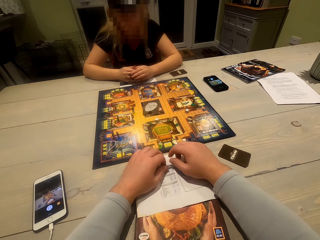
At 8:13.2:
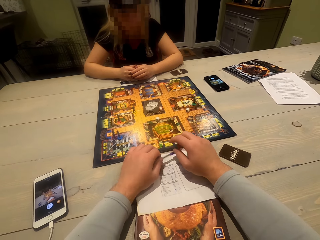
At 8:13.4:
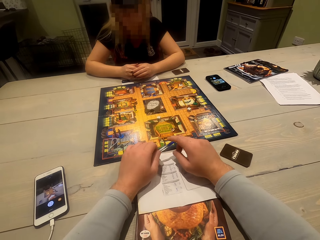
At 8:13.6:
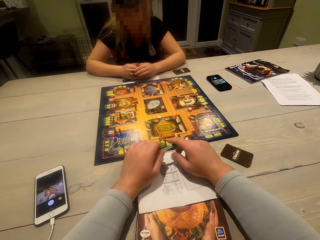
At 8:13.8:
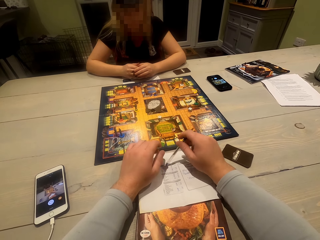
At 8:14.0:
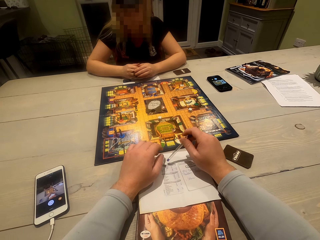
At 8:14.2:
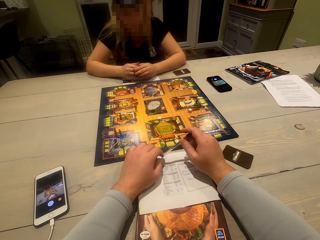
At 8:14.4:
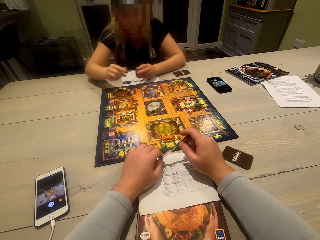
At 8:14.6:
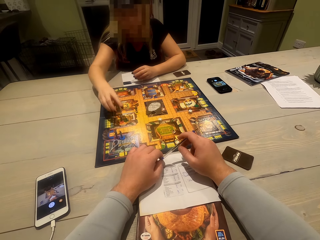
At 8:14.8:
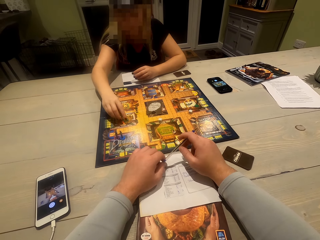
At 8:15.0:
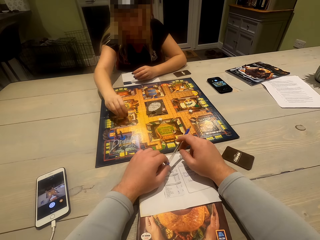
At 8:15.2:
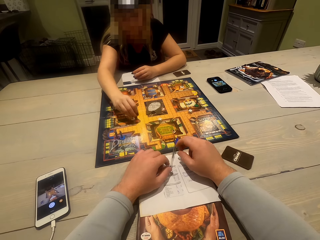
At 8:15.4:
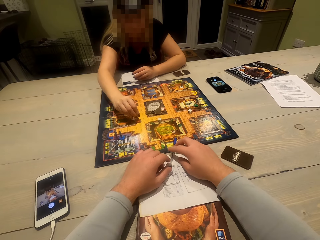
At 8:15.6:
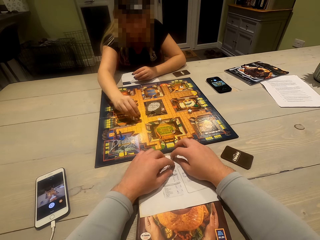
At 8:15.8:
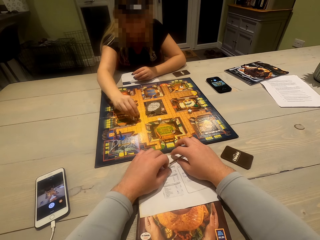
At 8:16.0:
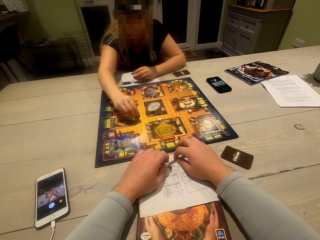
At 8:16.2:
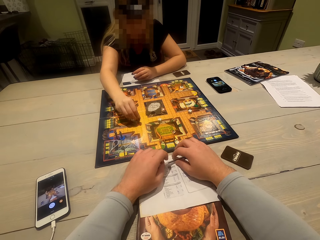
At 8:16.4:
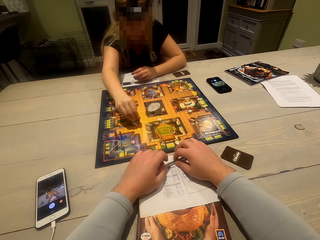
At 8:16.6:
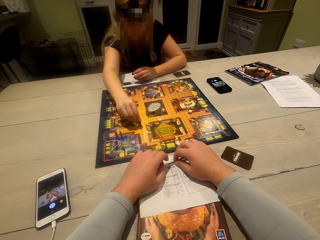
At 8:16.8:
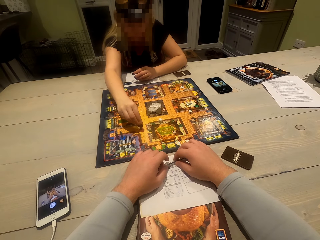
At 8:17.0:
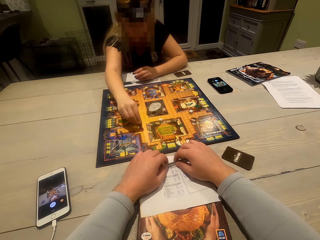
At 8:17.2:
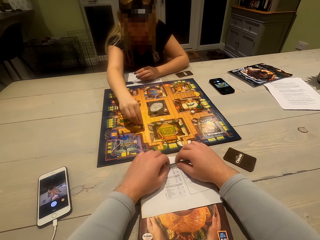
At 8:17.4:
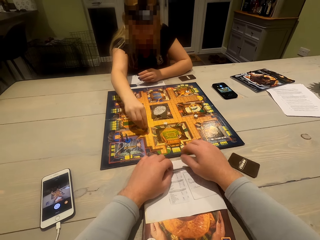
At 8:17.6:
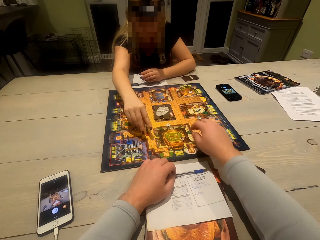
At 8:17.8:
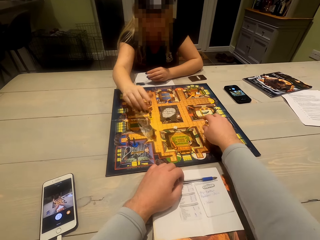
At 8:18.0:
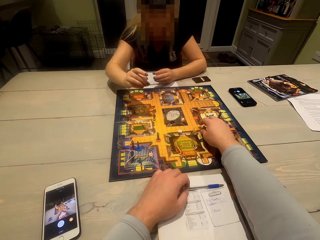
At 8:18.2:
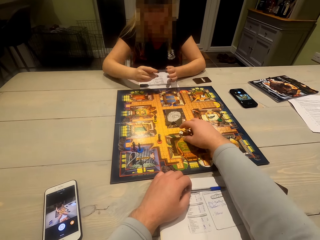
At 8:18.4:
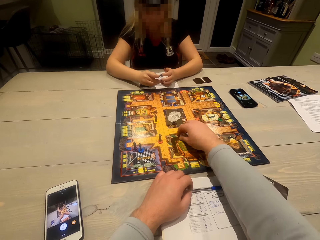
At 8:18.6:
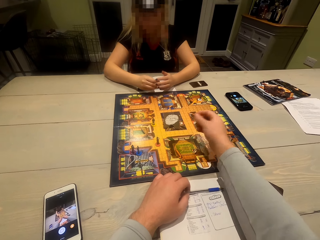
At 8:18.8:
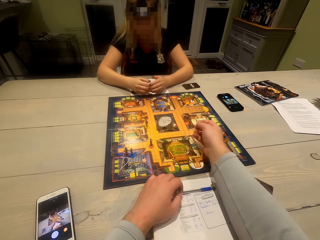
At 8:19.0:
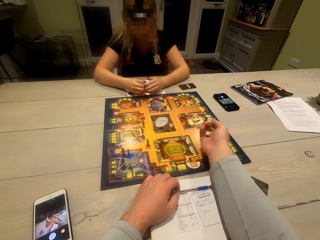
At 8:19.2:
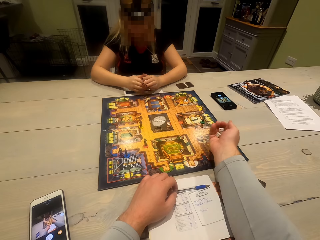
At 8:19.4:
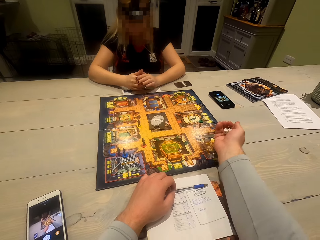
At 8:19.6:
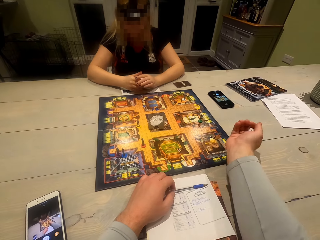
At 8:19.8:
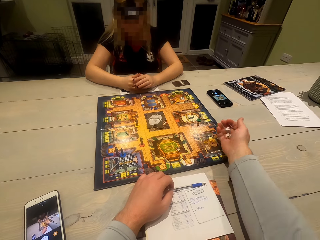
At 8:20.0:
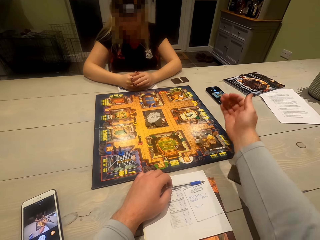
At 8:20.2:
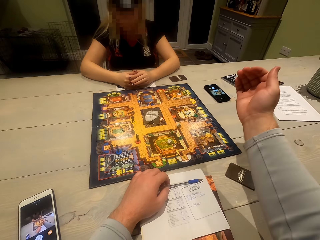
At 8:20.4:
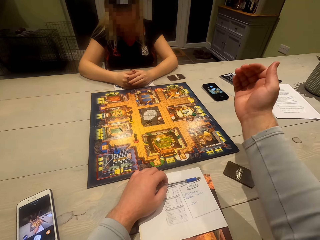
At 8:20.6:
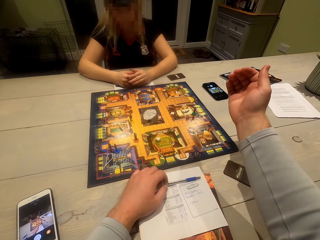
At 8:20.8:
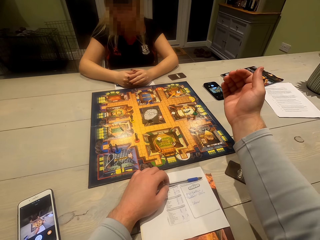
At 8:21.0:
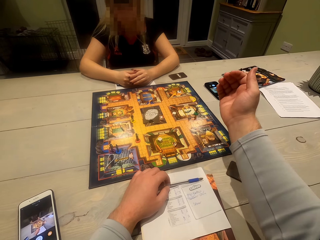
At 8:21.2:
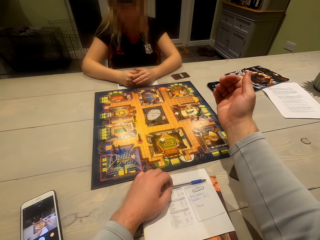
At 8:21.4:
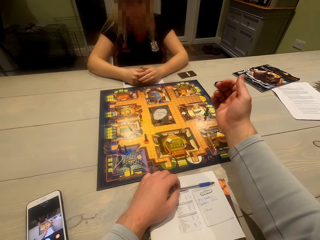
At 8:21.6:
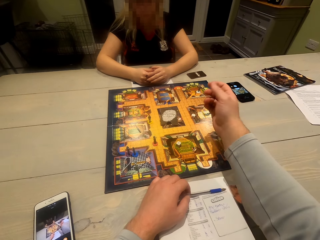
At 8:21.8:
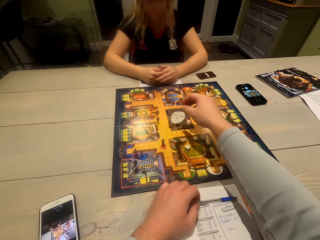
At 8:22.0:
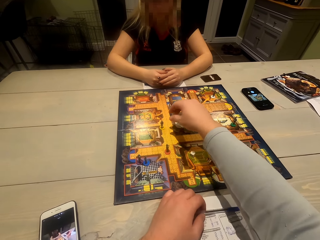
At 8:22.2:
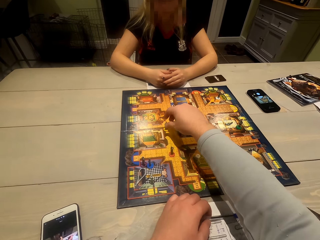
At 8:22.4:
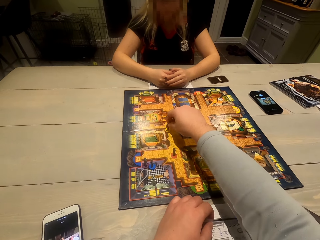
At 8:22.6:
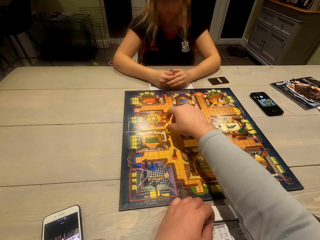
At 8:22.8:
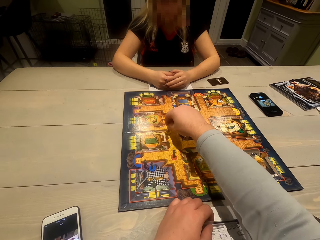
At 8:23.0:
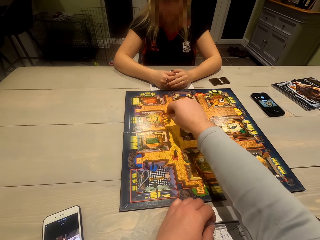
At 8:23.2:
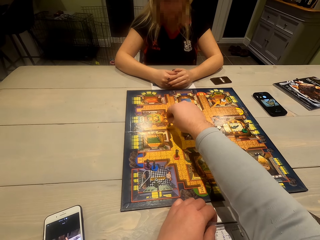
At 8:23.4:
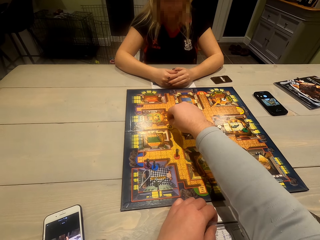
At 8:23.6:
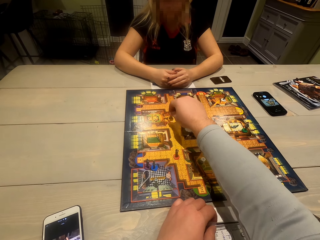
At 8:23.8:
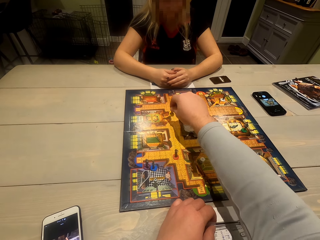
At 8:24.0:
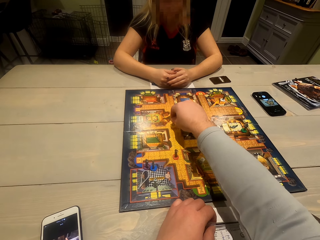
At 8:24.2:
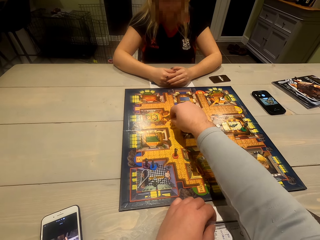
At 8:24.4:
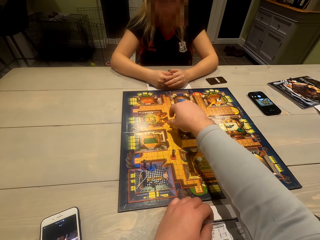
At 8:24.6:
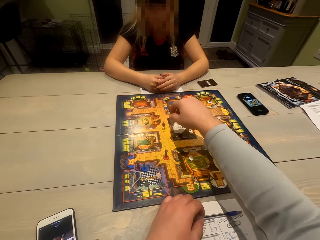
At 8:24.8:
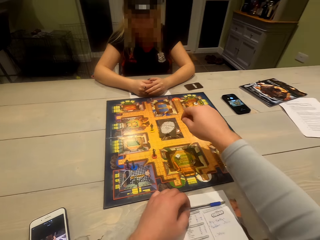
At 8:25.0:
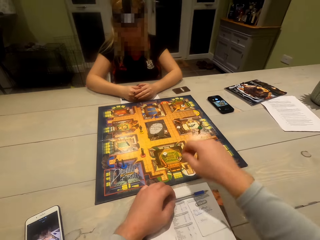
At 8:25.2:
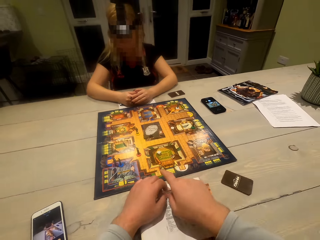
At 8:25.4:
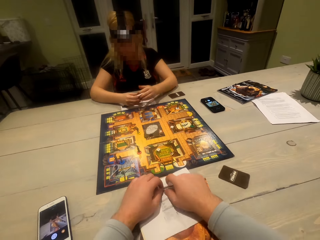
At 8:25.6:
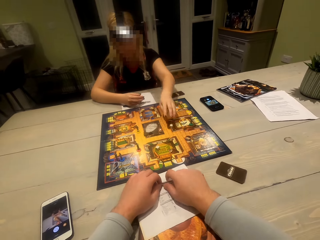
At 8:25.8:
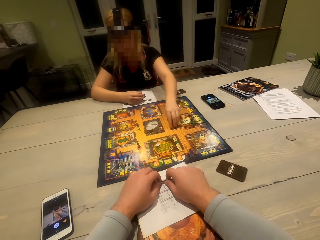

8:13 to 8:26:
The camera wearer picks a pen. The lady plays the board game and moves a character on the playing board. The camera wearer picks the dice, rolls the dice, and drops the dice. They play the board game and move a character on the playing board.

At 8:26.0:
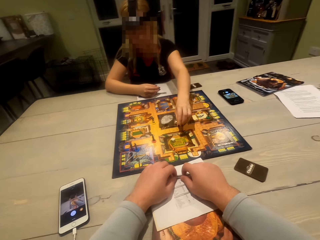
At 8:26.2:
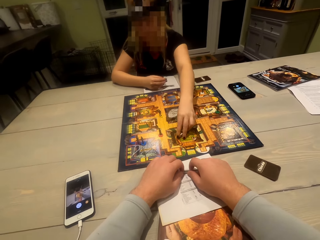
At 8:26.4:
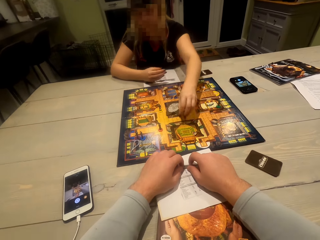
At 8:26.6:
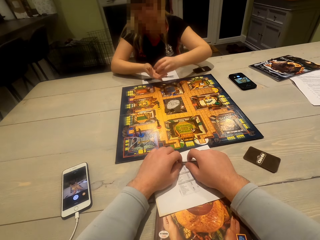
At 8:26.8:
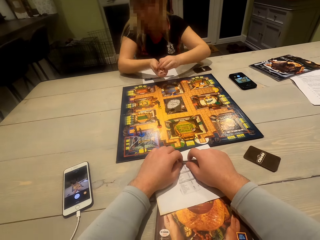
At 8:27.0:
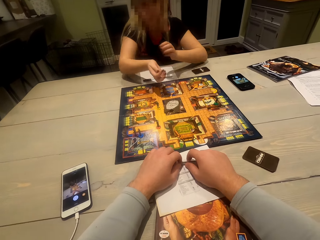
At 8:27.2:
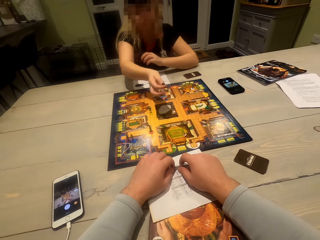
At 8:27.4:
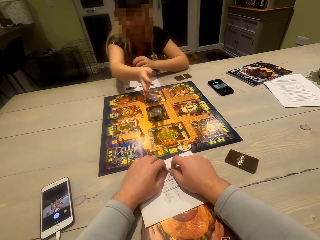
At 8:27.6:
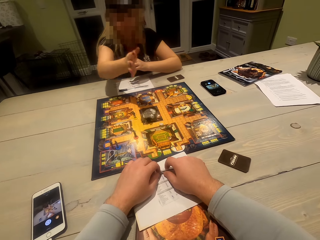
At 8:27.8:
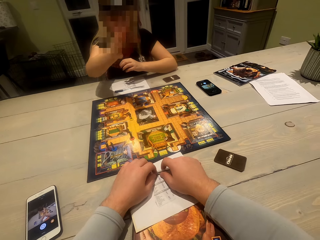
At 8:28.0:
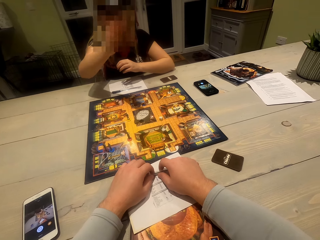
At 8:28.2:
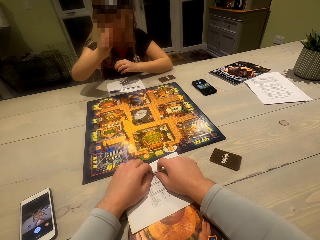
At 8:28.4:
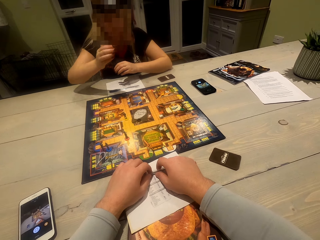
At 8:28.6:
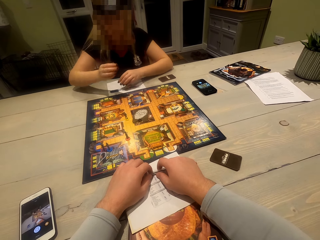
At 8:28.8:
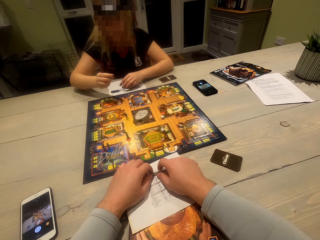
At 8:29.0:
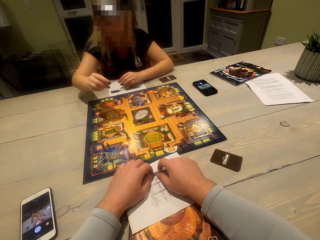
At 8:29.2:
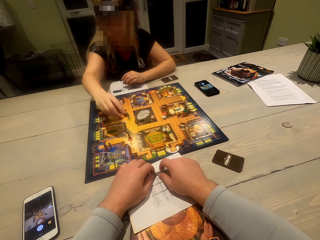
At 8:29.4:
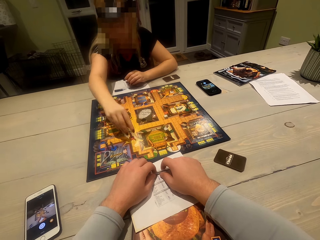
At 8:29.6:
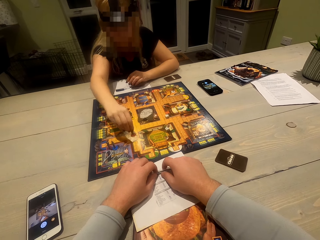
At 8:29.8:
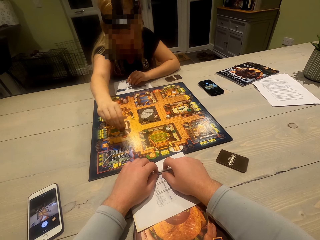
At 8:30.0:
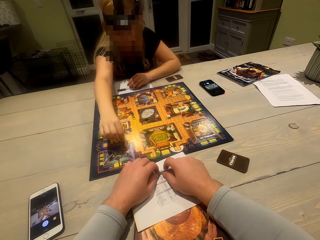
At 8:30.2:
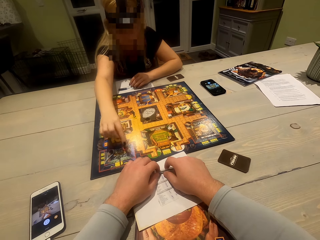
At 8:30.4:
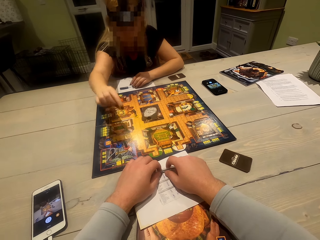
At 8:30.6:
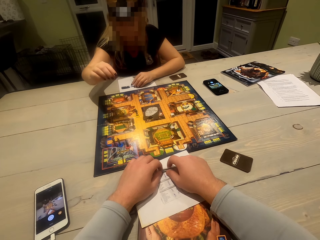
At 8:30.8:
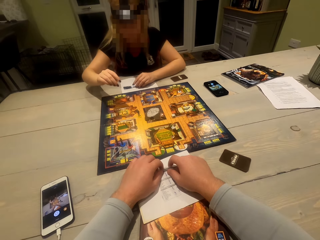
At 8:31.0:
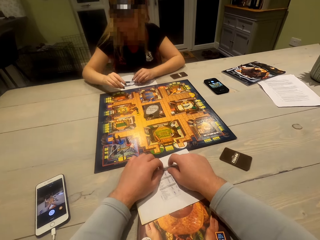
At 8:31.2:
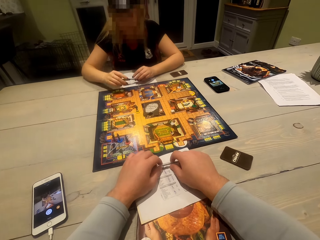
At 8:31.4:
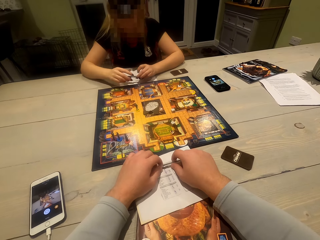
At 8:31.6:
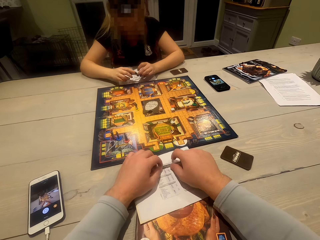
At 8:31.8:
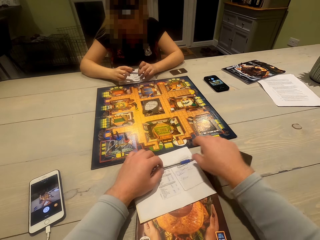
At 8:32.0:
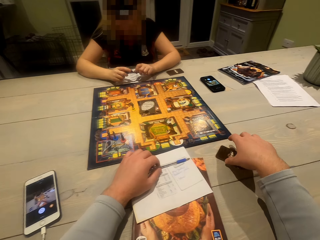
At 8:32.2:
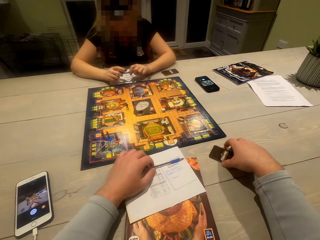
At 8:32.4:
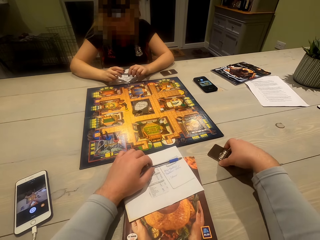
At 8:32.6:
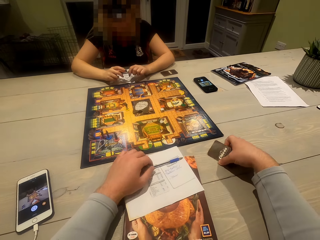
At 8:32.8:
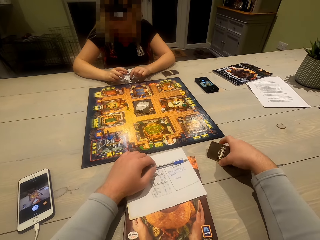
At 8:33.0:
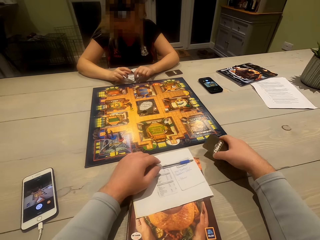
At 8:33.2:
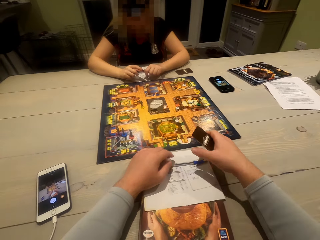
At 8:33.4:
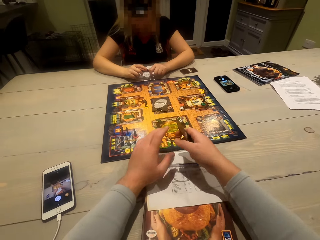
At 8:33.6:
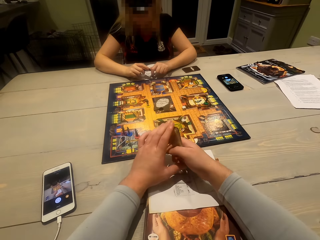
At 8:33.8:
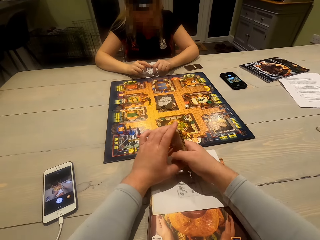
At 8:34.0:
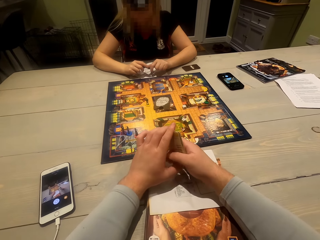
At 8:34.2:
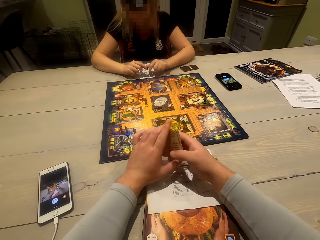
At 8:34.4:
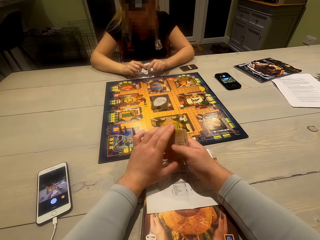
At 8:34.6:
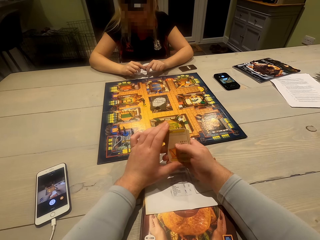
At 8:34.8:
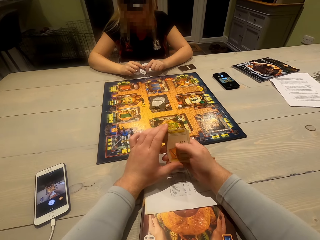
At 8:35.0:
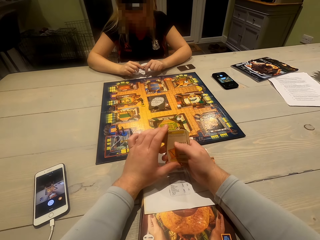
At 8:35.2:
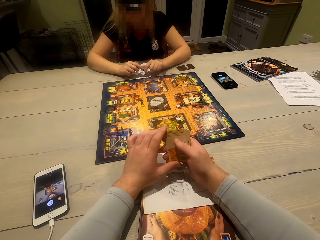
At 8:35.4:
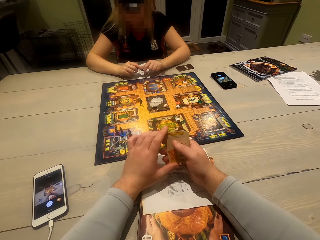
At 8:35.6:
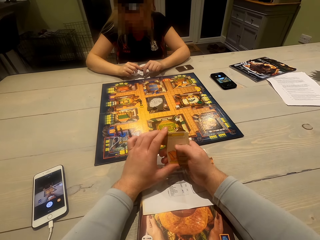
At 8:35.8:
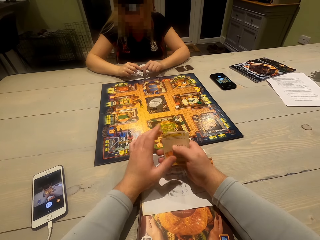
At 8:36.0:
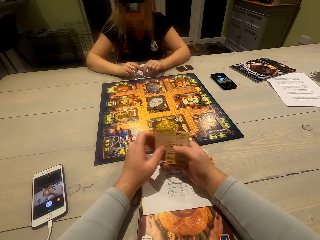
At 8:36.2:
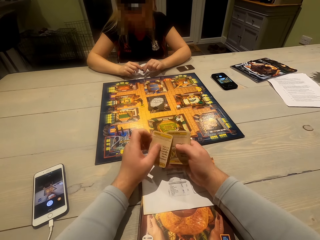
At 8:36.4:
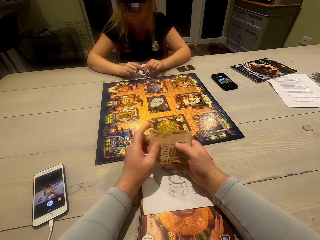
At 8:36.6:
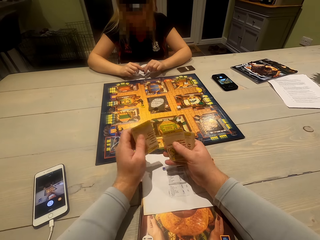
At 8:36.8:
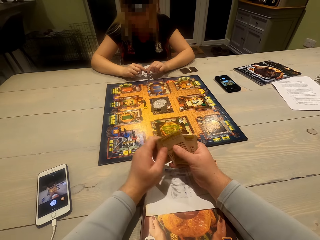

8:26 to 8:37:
The lady picks the dice, tosses the dice, and drops the dice. The lady moves a character on the playing board. The camera wearer takes the cards.
